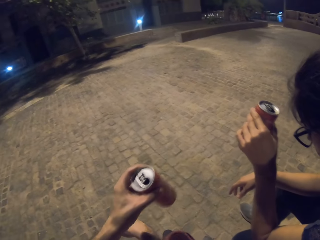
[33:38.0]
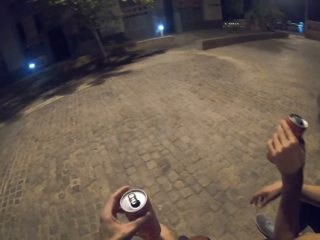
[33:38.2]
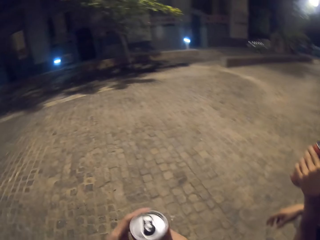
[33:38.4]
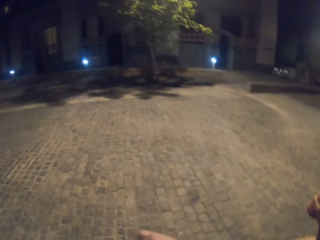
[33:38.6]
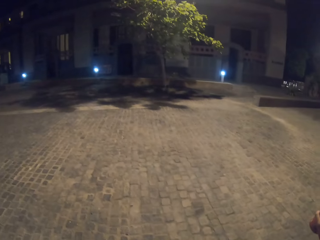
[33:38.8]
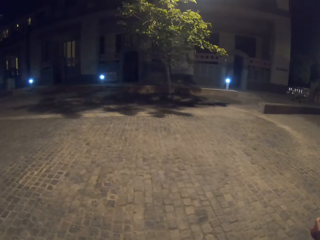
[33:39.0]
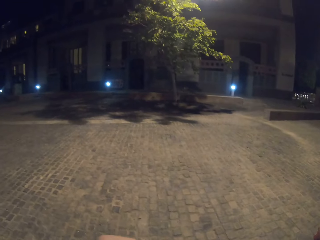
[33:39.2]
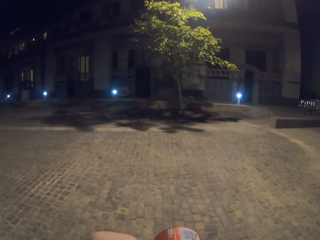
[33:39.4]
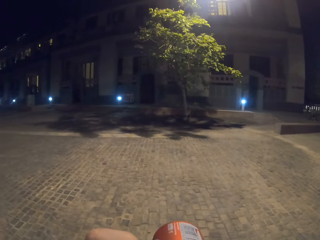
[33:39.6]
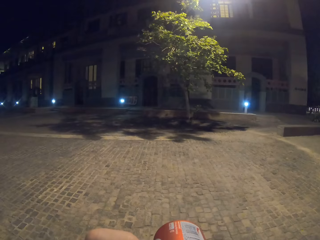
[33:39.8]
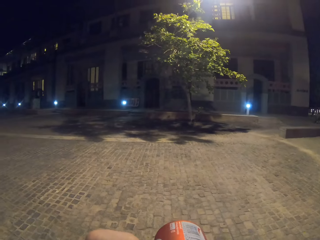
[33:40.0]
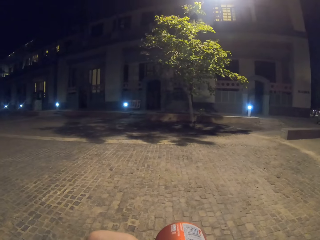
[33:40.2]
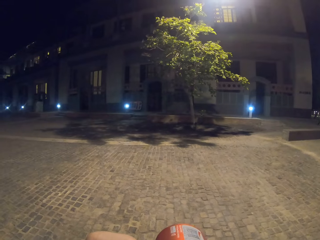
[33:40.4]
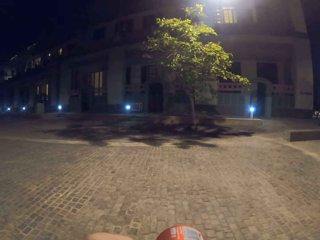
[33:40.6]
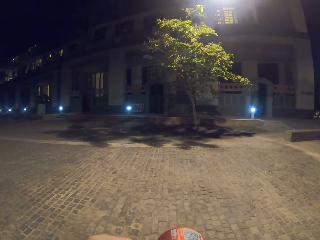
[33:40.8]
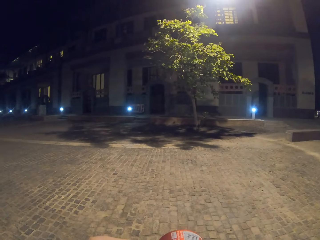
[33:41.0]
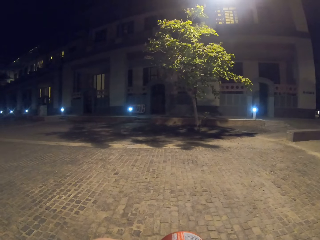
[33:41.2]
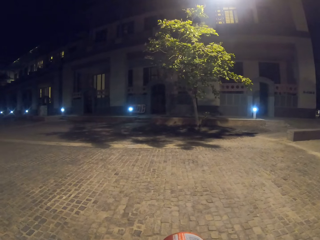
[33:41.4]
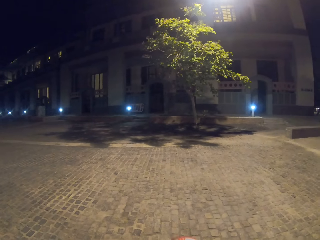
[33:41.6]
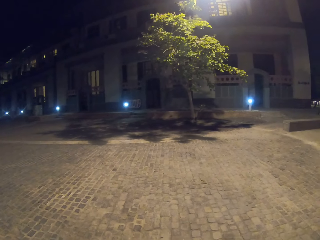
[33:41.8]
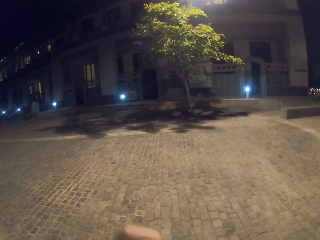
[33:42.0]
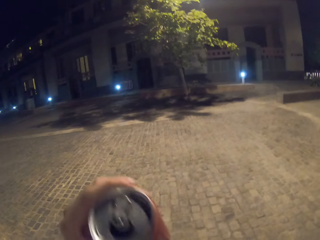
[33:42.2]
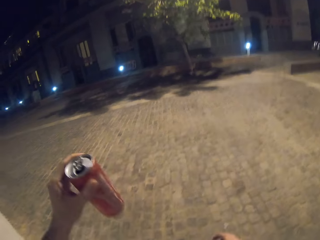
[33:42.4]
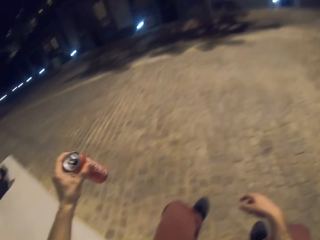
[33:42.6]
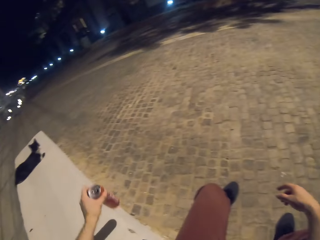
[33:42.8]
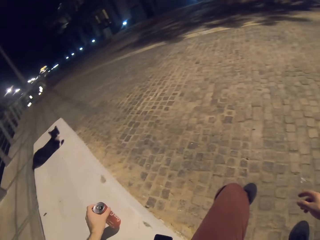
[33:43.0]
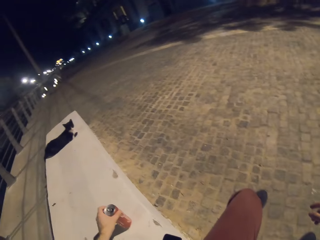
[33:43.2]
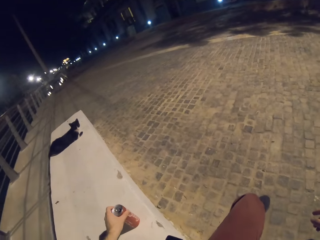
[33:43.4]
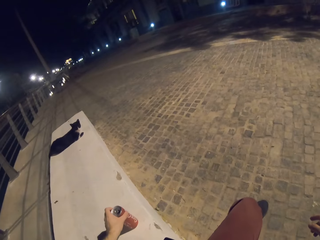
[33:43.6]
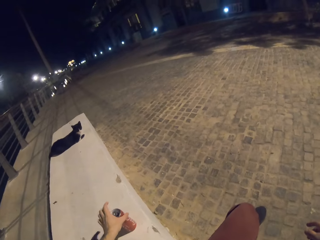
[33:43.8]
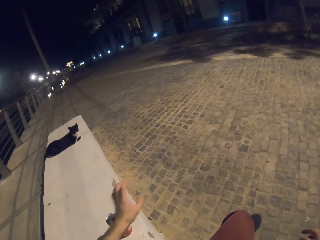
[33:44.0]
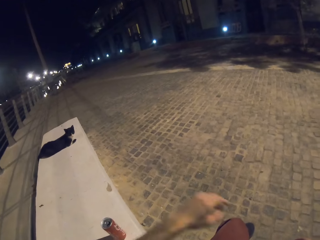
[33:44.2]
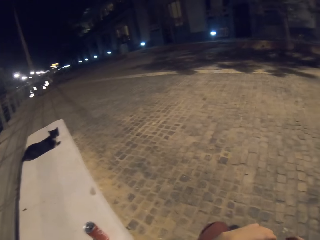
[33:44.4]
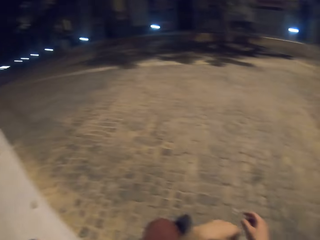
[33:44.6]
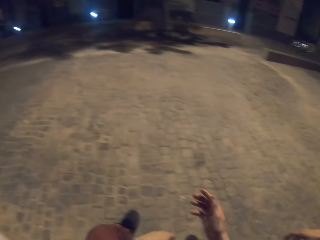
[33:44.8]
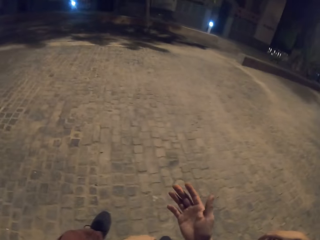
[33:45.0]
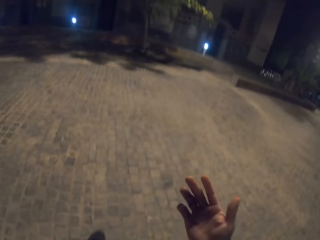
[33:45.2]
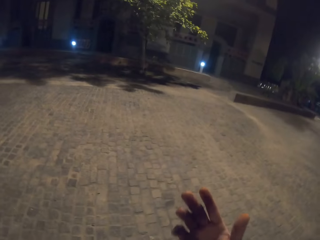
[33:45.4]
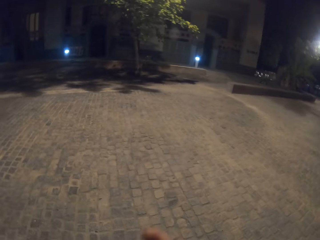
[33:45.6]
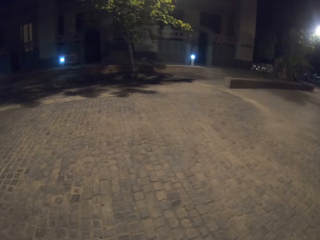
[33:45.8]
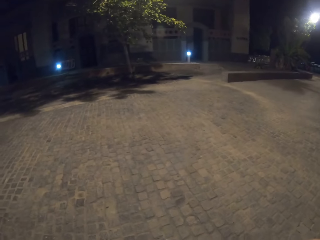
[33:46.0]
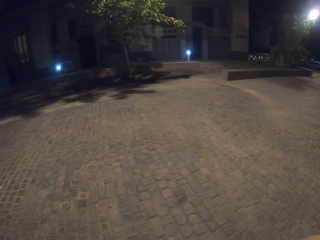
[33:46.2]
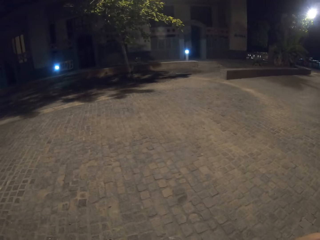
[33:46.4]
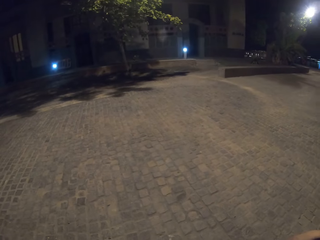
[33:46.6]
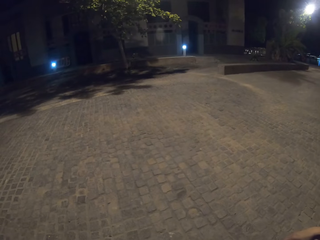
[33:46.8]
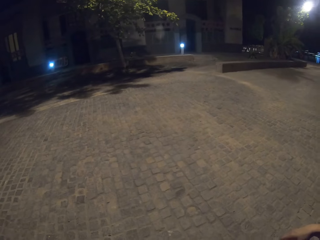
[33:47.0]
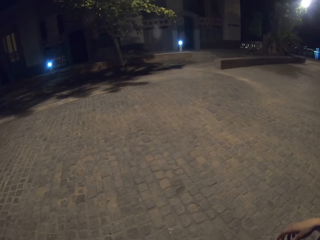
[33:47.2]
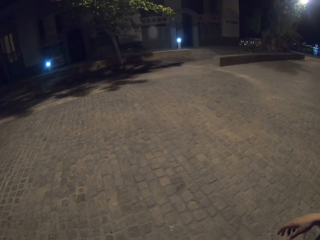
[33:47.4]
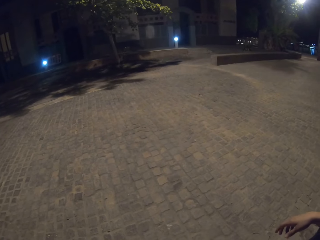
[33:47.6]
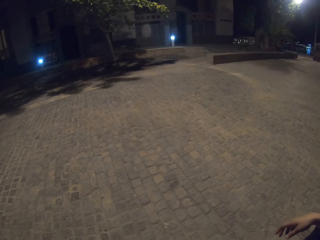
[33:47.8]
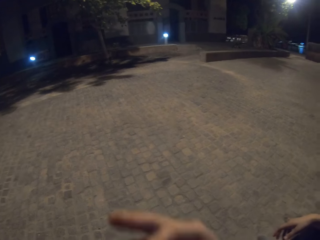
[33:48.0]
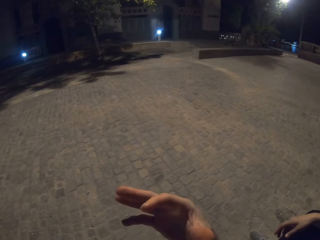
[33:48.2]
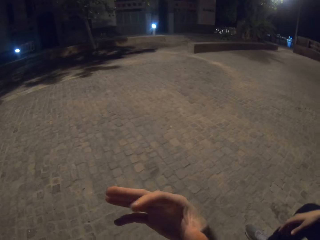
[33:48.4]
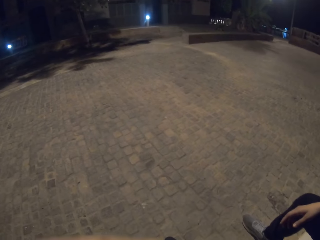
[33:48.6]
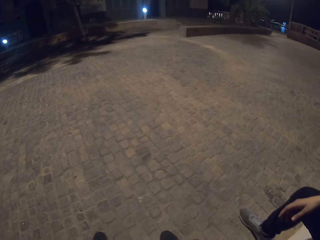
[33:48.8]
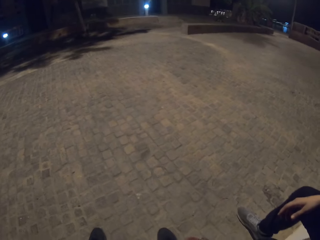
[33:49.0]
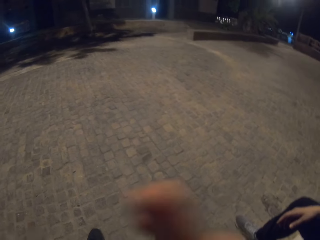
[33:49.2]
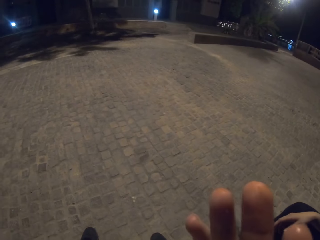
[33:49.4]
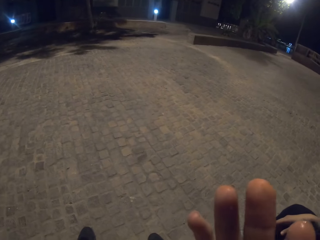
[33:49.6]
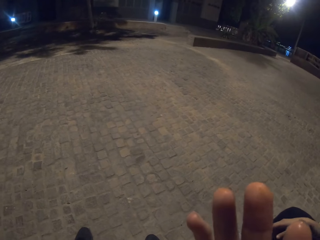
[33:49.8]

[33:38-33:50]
The camera wearer touches a person with the can. They drink the soft drink. They put down the can. They lick the fingers.

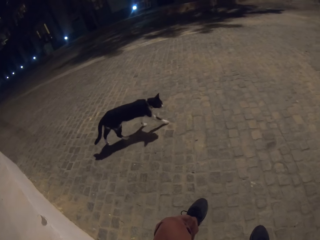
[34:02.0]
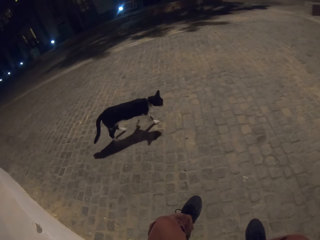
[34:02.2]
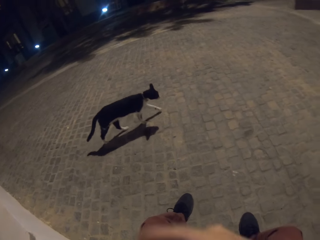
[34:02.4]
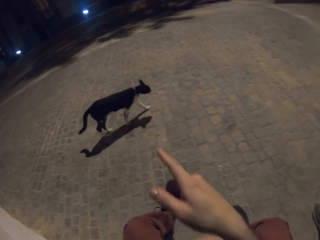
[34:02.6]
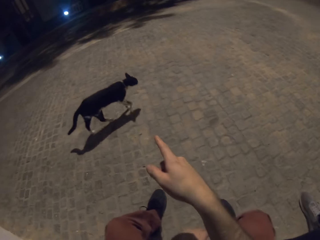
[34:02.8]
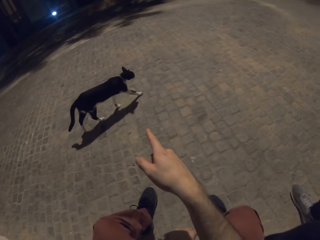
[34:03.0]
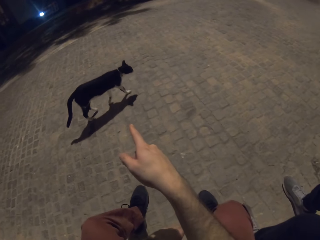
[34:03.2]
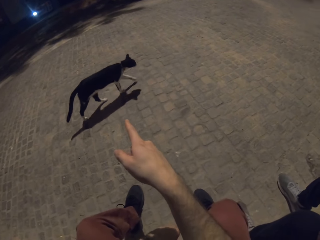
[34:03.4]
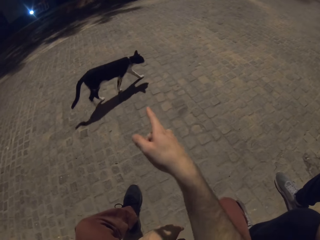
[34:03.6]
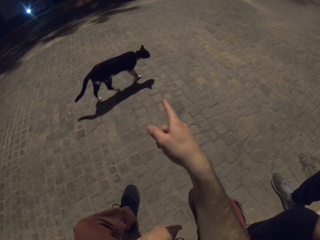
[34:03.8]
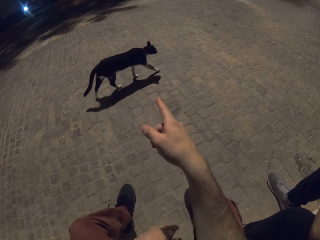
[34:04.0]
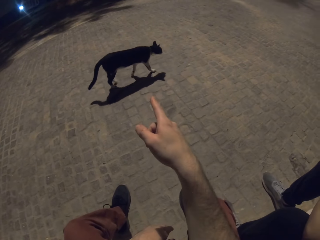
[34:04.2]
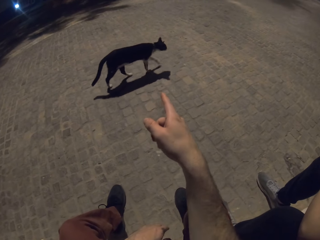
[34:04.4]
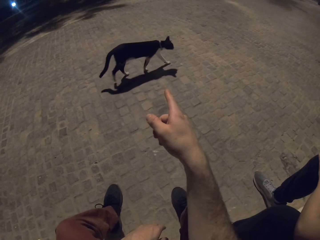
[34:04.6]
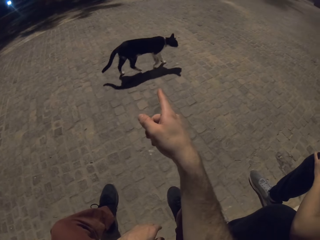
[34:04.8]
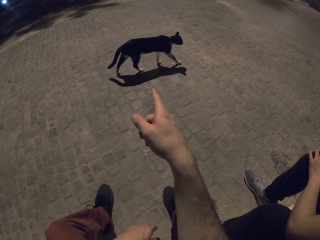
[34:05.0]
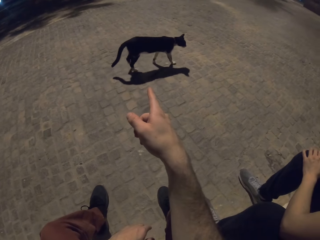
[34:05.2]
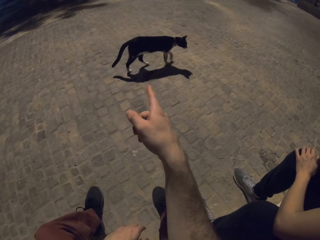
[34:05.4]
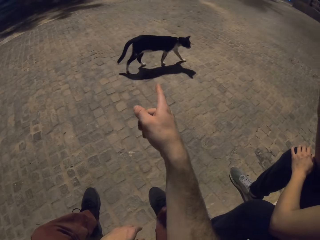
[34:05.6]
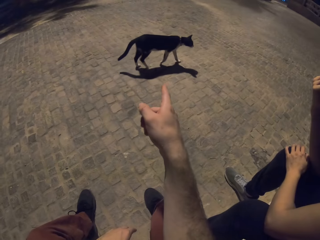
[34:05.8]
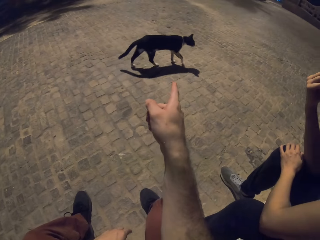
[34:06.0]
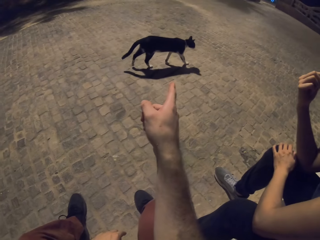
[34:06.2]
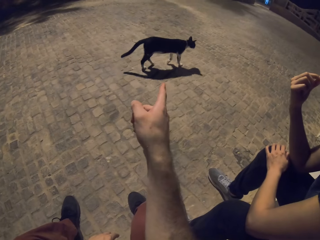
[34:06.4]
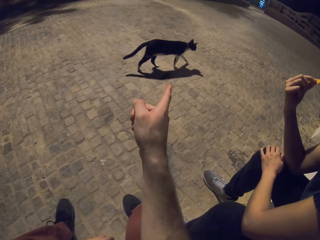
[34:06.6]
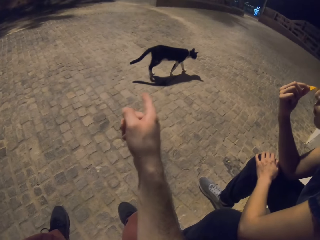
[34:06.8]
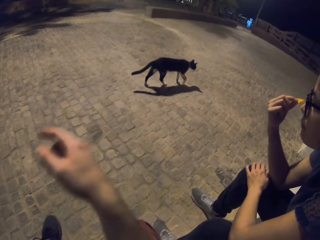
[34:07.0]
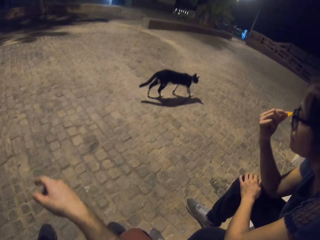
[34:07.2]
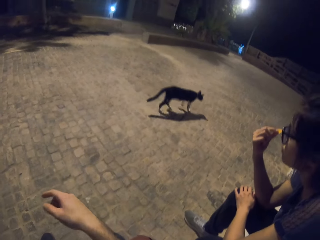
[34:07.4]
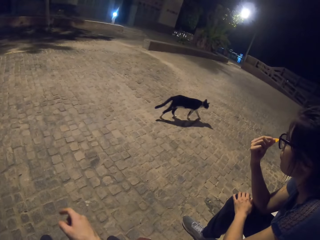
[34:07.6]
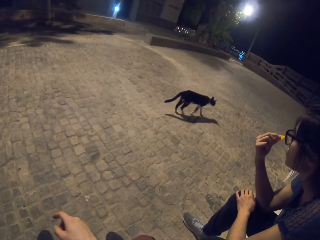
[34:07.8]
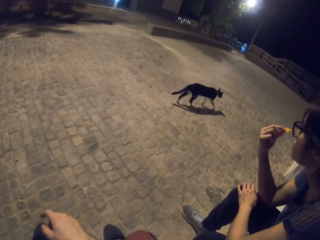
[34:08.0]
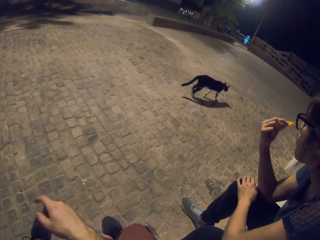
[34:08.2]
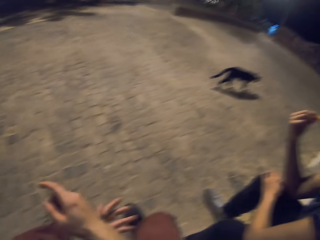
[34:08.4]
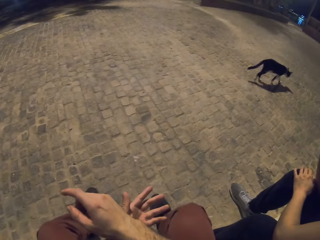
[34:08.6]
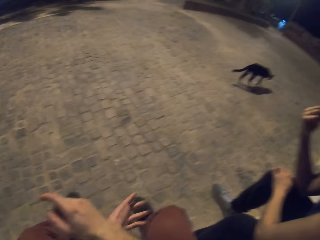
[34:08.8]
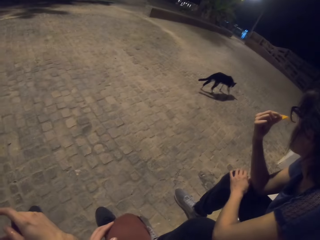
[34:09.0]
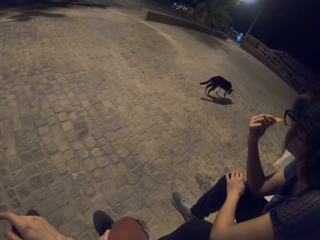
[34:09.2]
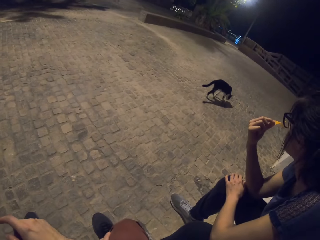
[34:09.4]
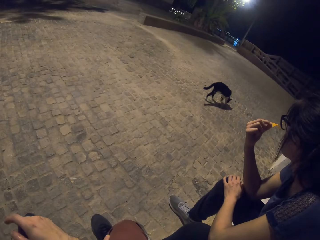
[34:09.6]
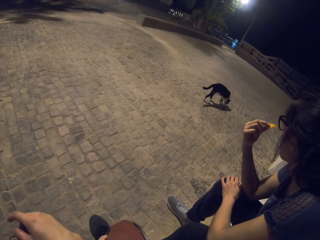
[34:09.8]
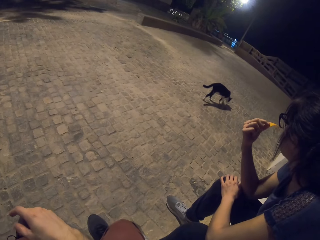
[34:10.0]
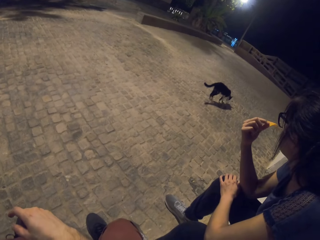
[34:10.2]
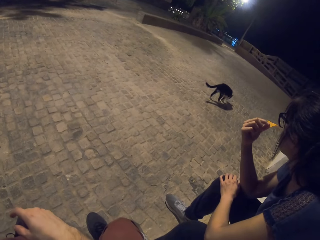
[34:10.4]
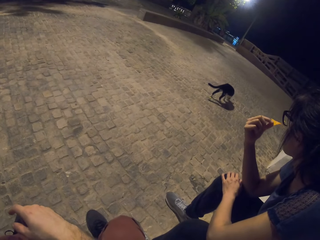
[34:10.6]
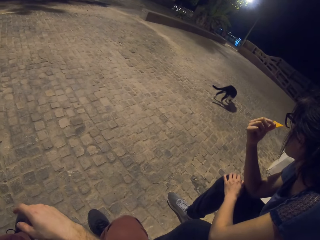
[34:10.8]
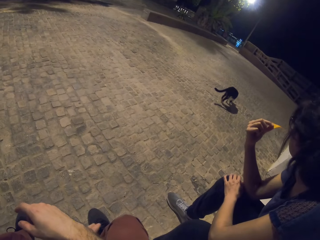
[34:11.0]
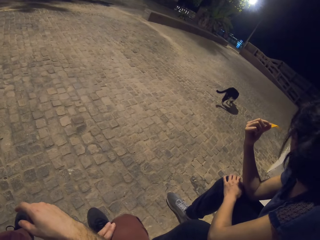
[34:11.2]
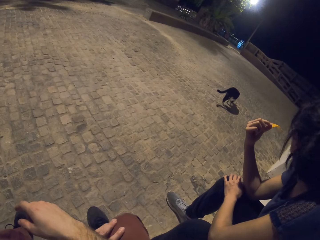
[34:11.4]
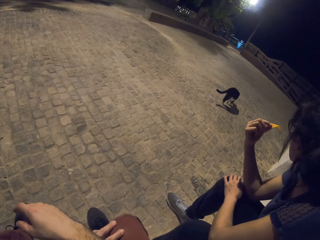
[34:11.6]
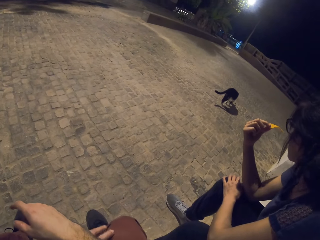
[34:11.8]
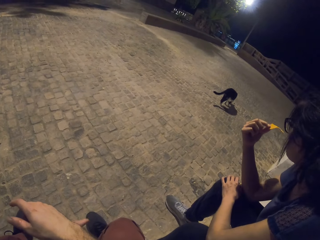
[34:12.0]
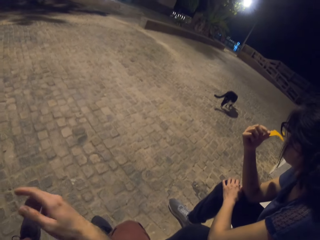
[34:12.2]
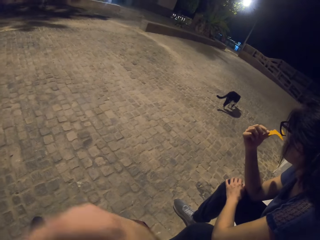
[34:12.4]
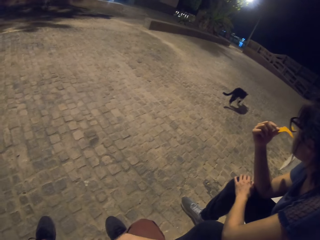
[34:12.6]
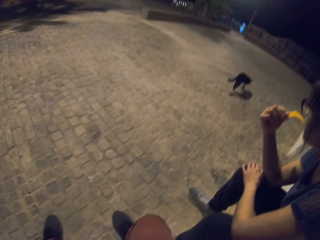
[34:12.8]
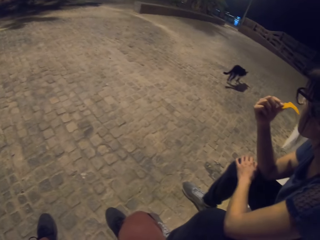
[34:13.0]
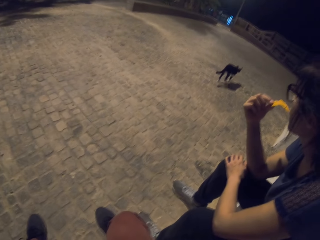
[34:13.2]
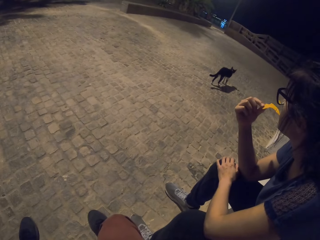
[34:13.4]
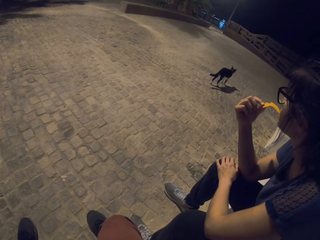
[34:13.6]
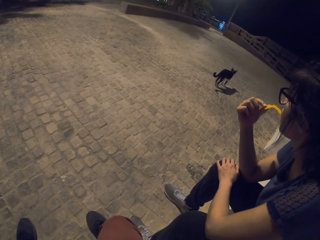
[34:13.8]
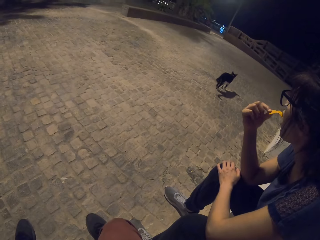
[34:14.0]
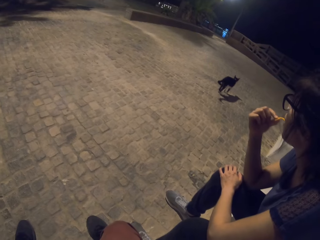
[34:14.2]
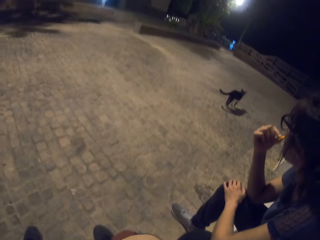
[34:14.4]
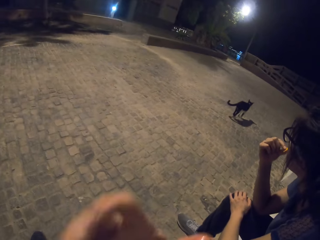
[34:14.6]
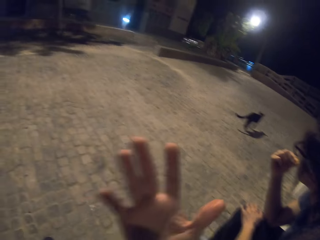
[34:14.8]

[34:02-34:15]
The camera wearer points on the cat. He points his hand down. A lady eats a snack.
